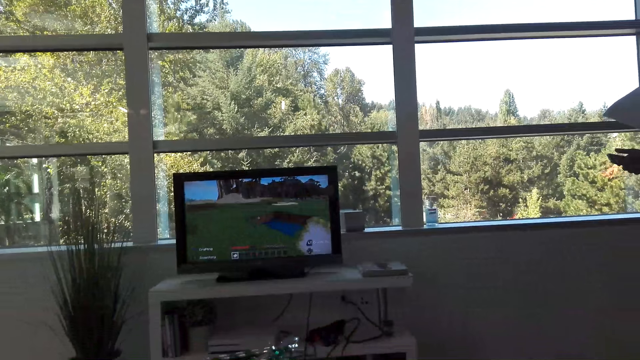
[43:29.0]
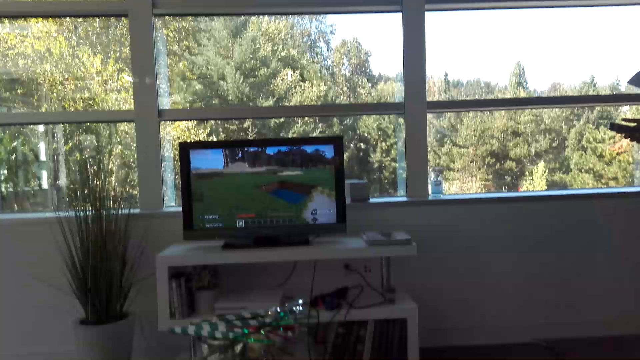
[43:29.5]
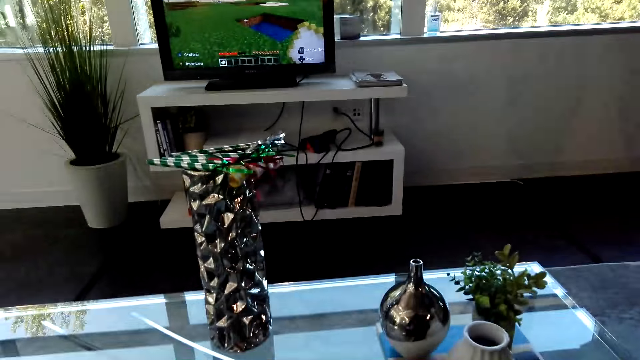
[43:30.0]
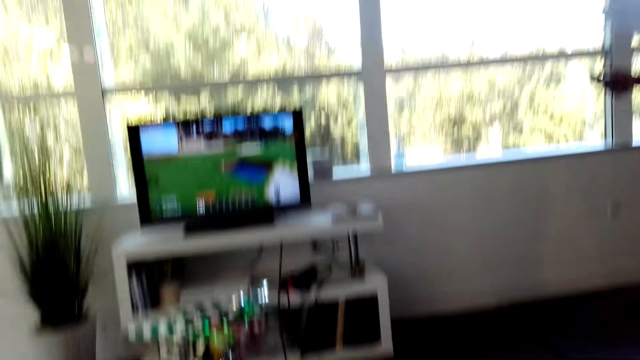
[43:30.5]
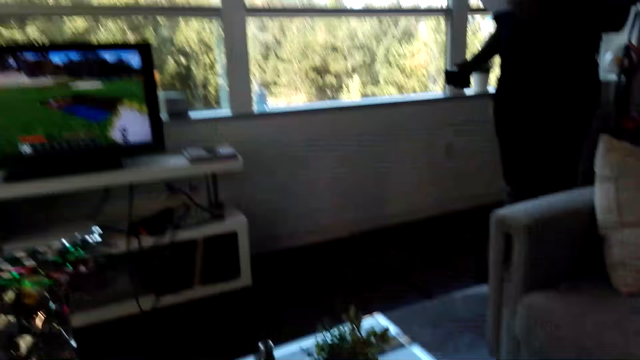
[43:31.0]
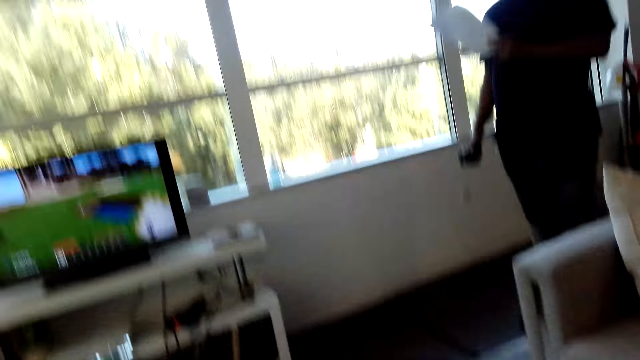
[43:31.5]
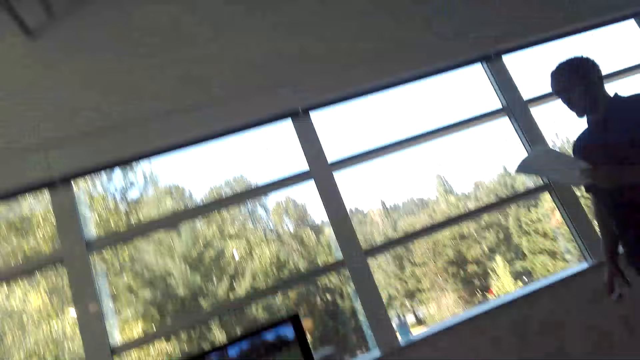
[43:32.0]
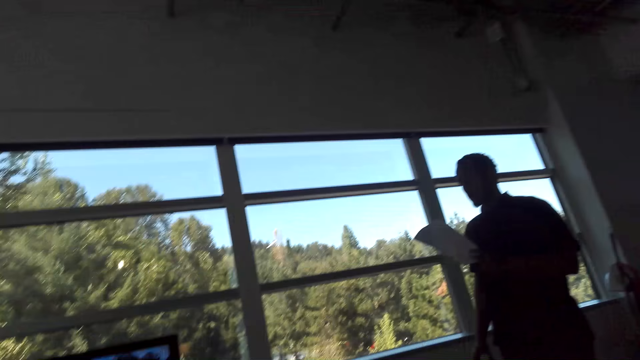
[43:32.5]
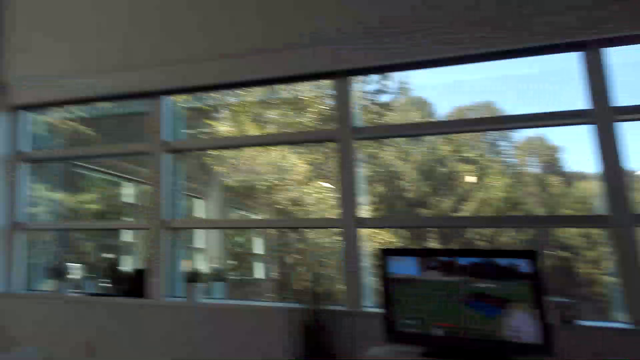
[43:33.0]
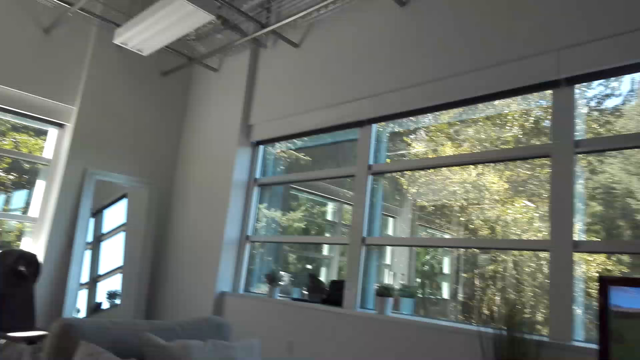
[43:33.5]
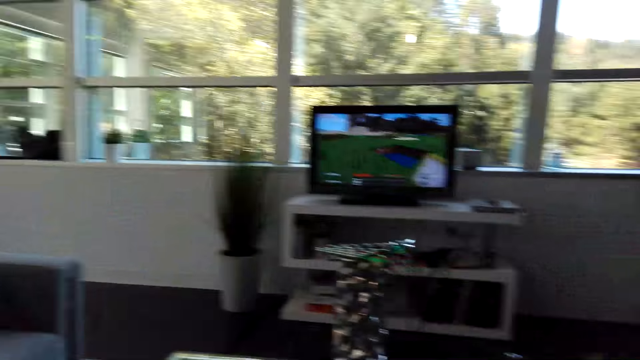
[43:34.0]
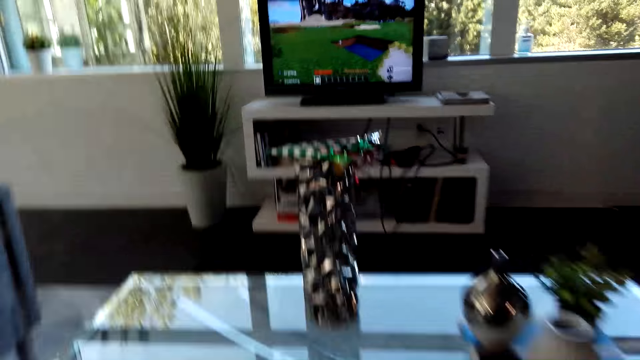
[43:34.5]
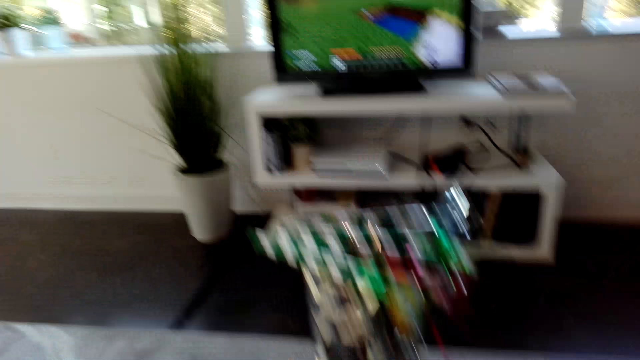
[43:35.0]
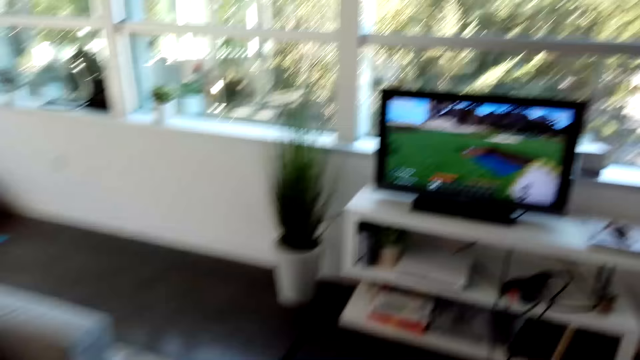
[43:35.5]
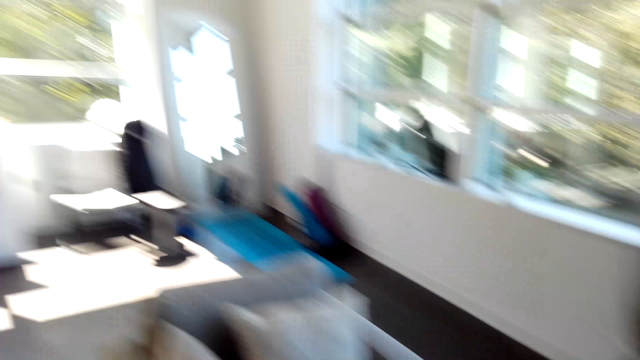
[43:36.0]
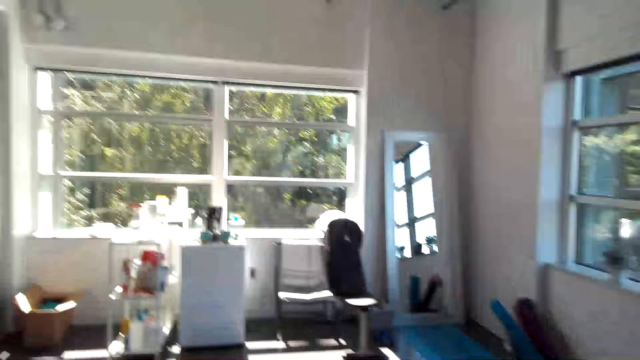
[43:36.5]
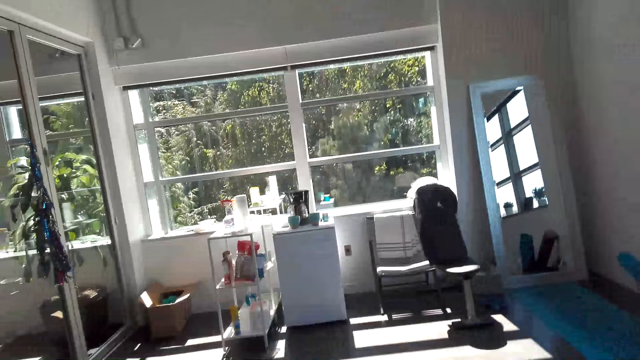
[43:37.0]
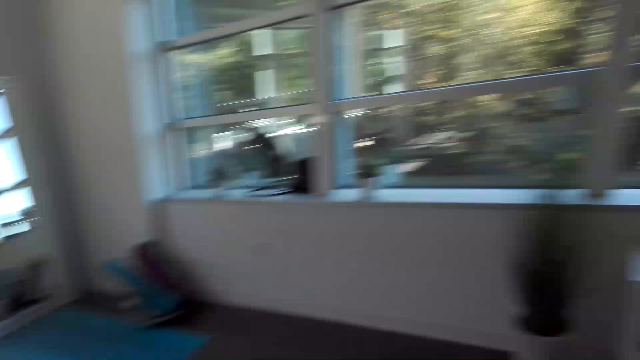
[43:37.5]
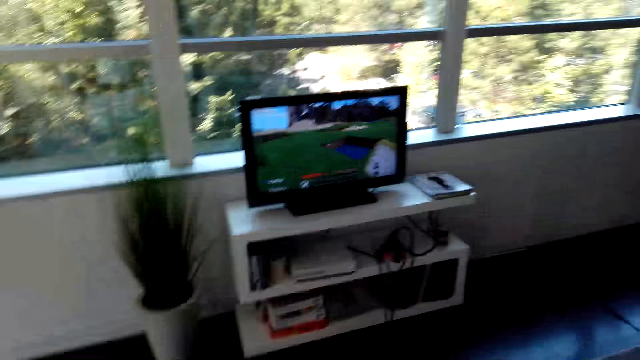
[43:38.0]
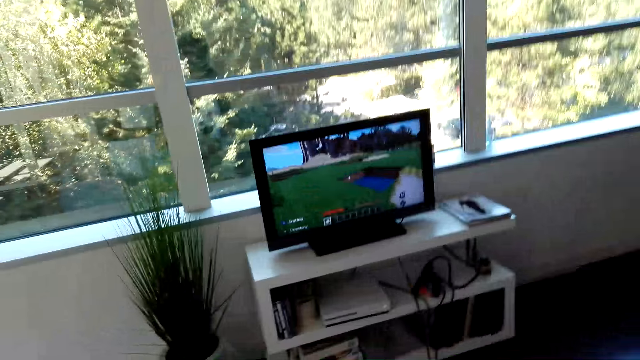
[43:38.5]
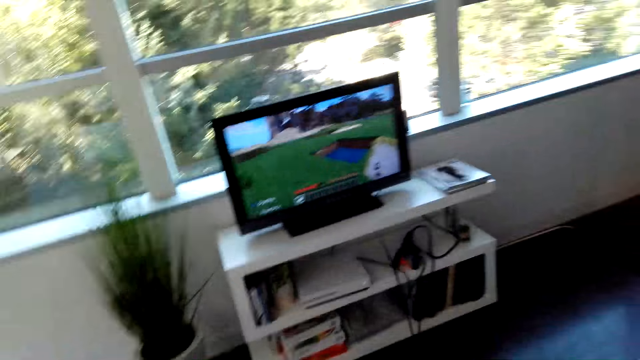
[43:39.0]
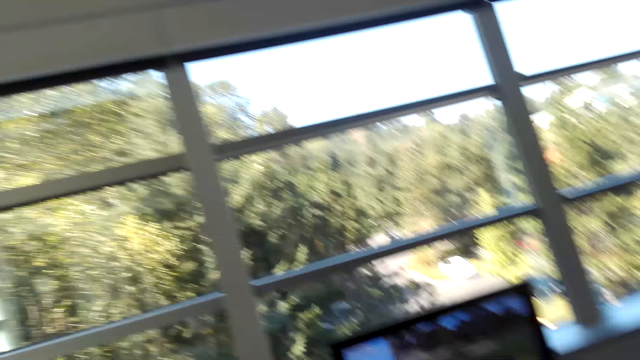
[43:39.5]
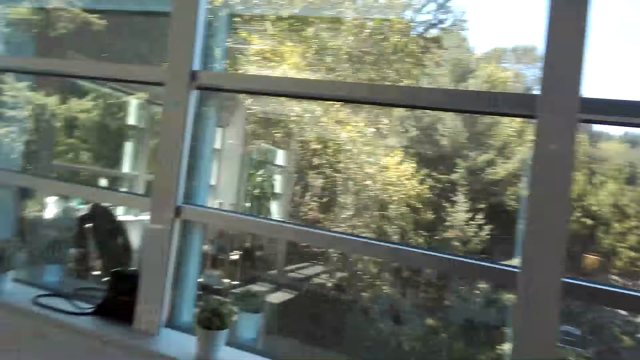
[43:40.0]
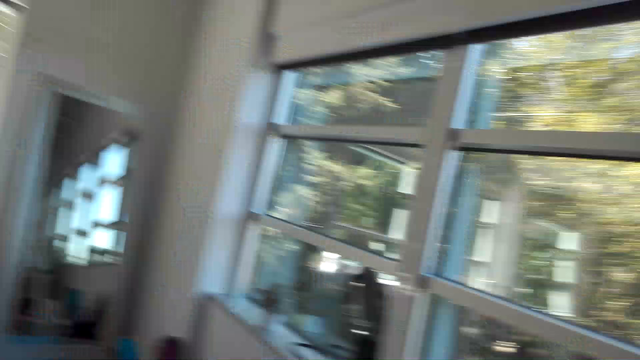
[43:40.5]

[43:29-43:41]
A person talks to the camera wearer. The camera wearer moves her head, turns her head. The person reads on a paper. The camera wearer stands up. She looks around.

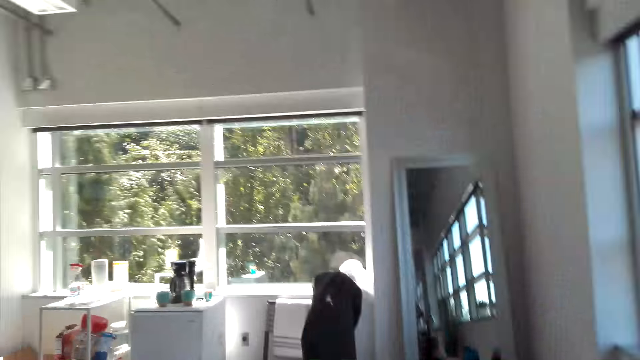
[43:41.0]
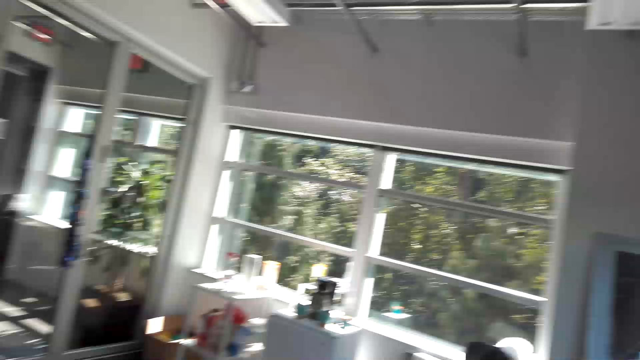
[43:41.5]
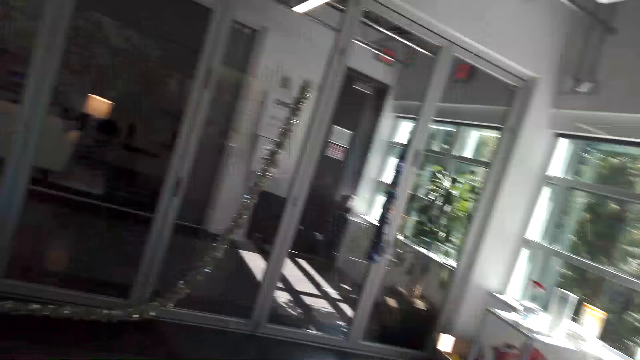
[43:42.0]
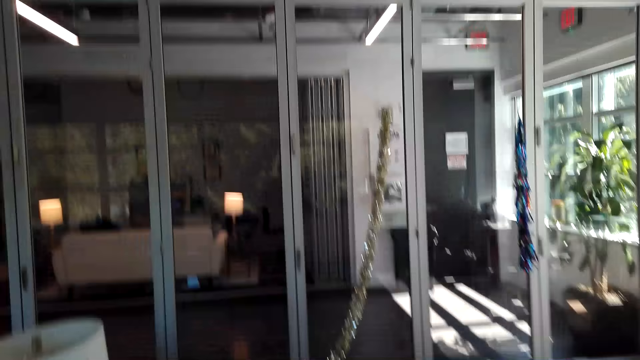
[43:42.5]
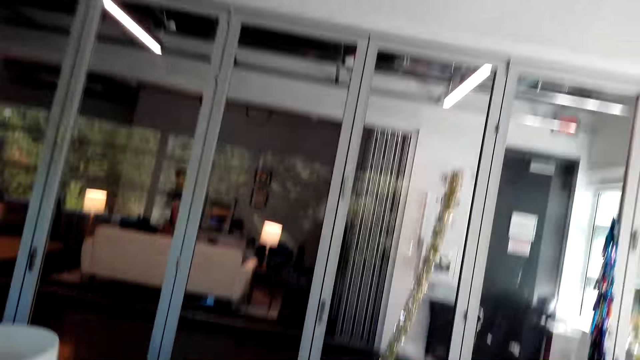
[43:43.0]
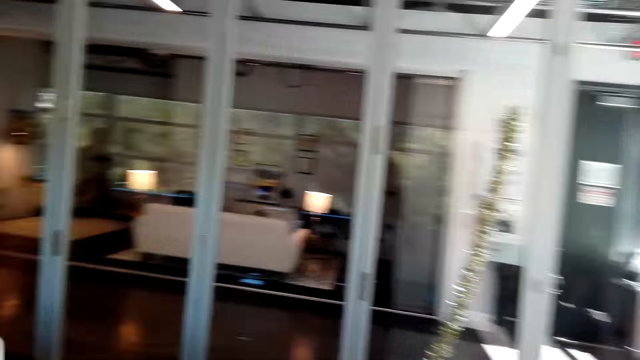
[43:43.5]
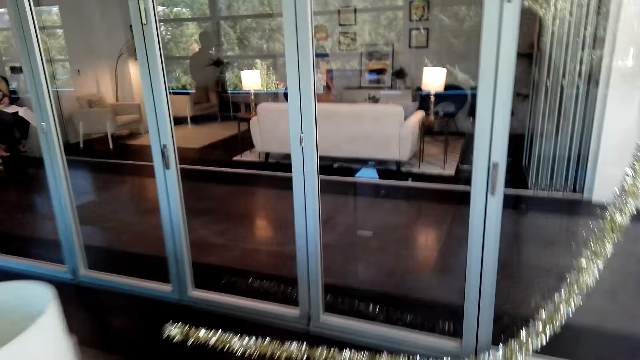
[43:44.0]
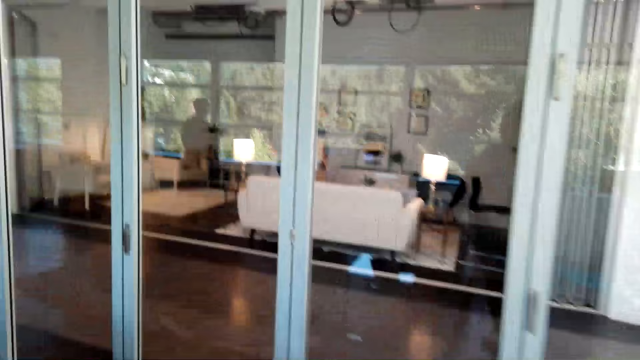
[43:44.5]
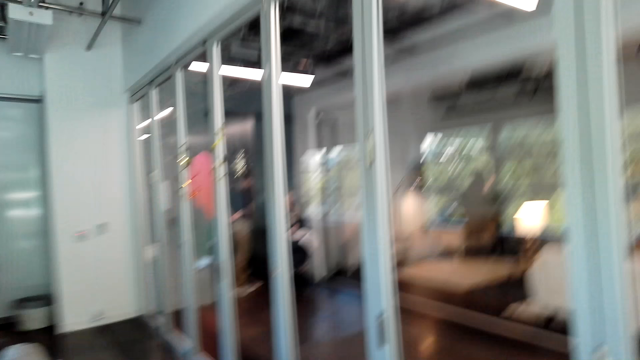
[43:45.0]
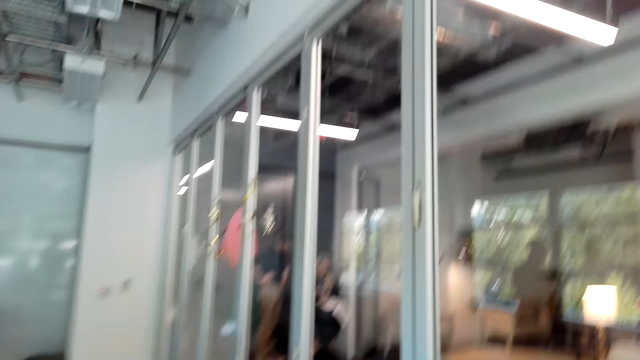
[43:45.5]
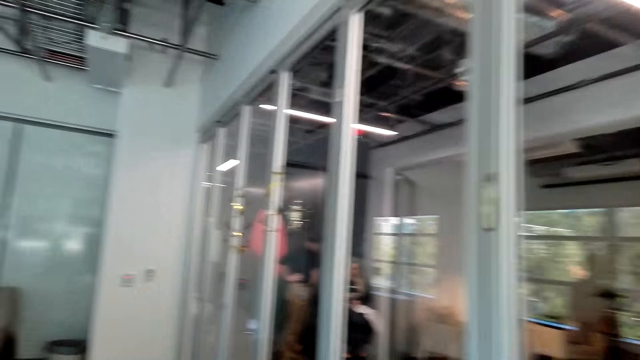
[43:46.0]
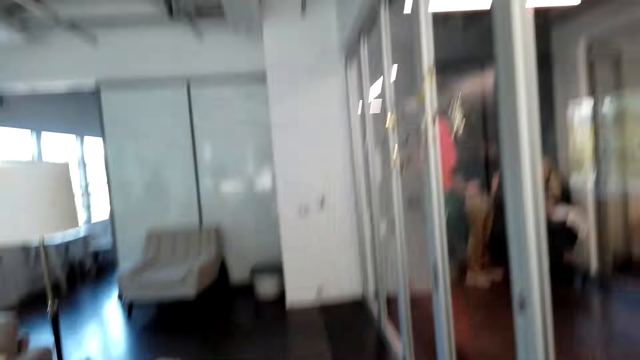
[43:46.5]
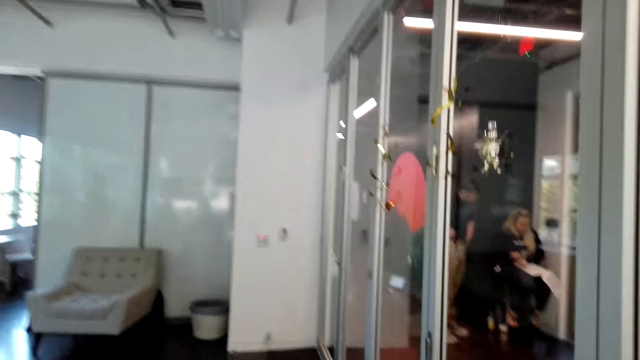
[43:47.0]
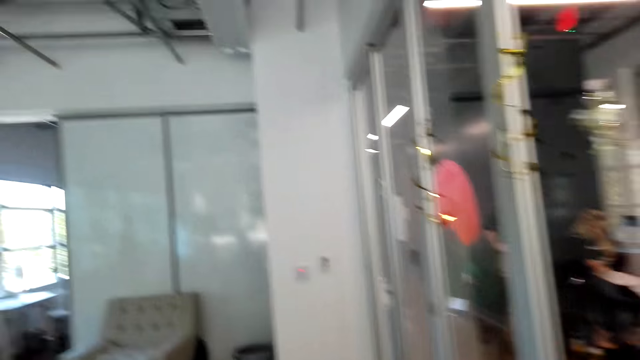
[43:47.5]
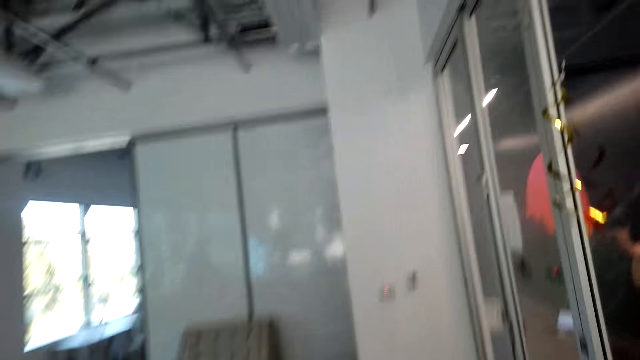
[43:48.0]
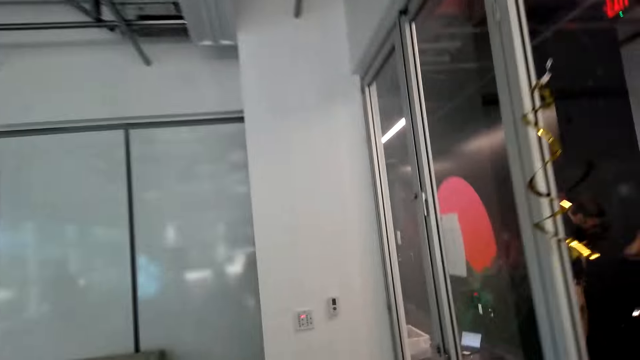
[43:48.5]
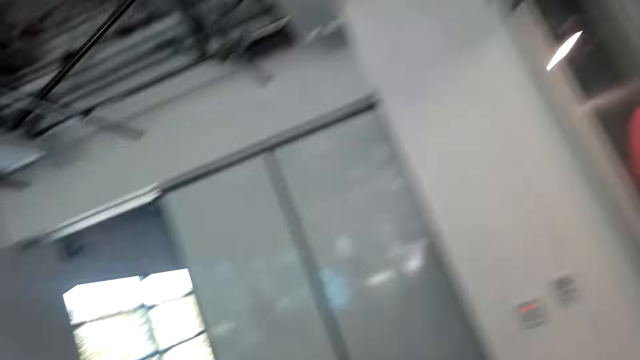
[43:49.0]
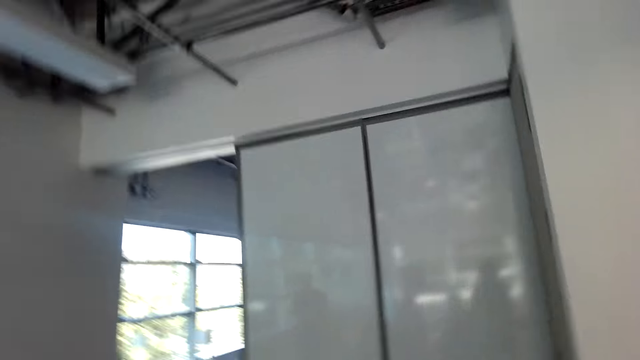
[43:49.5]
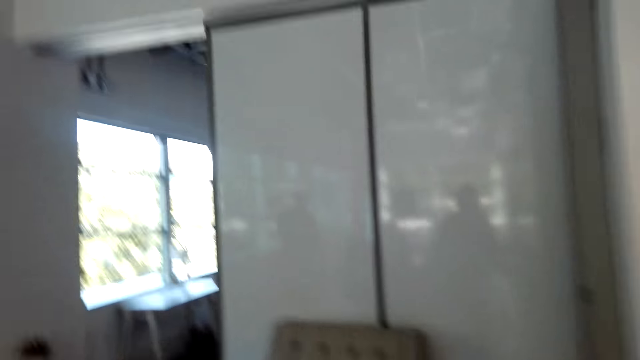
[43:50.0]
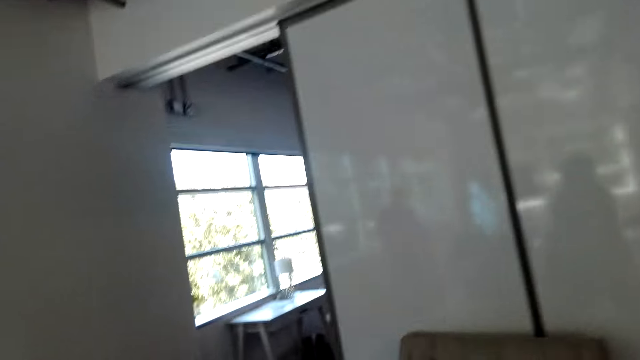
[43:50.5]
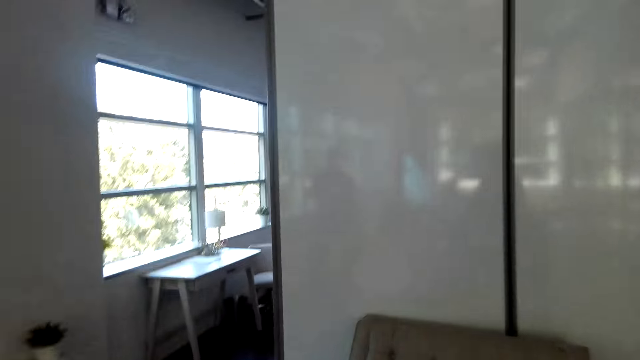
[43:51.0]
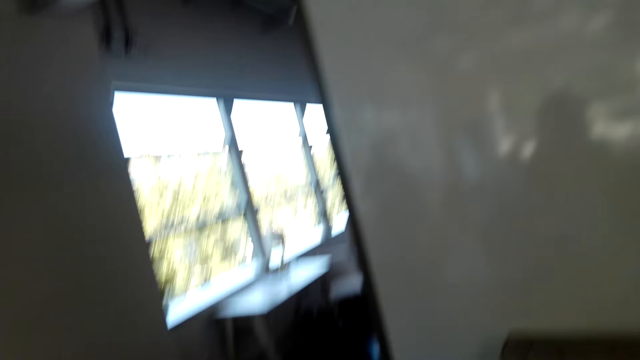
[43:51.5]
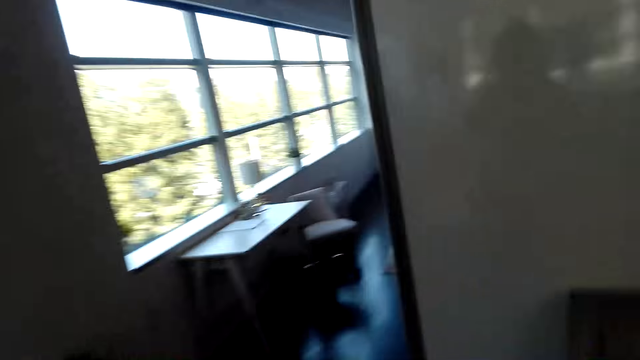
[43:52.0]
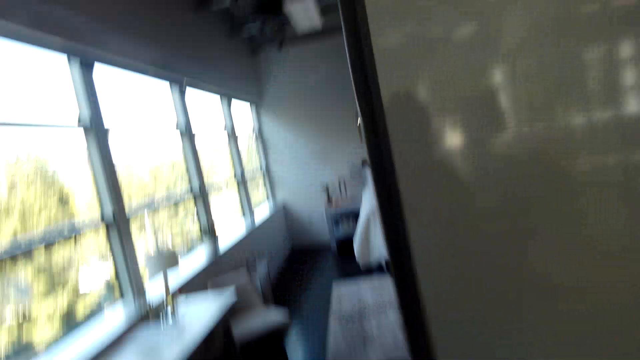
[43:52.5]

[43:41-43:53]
The camera wearer walks to the bedroom.
